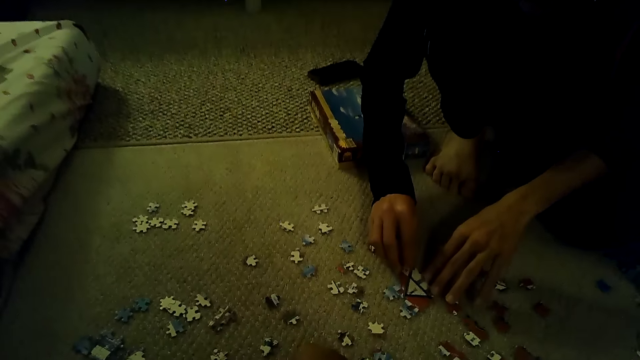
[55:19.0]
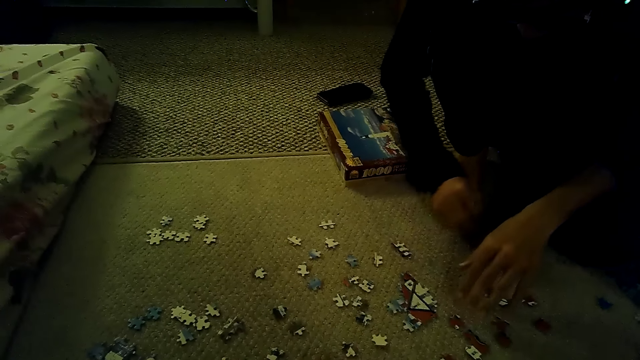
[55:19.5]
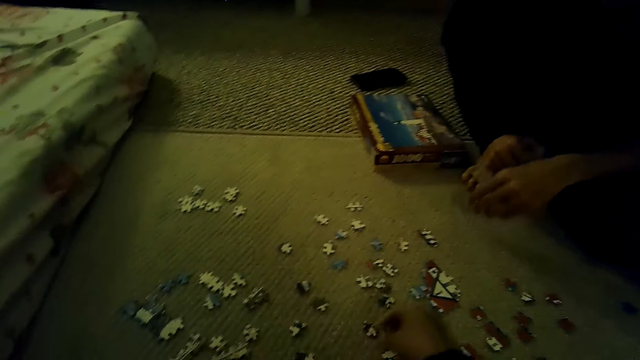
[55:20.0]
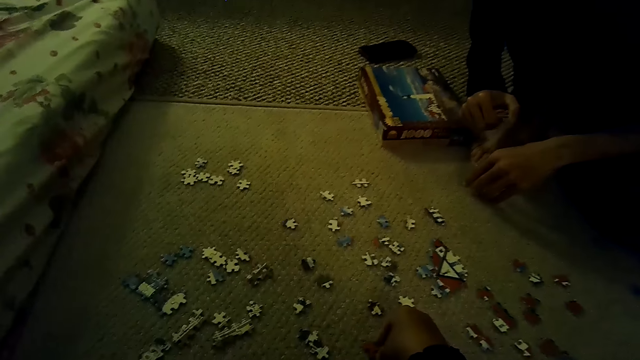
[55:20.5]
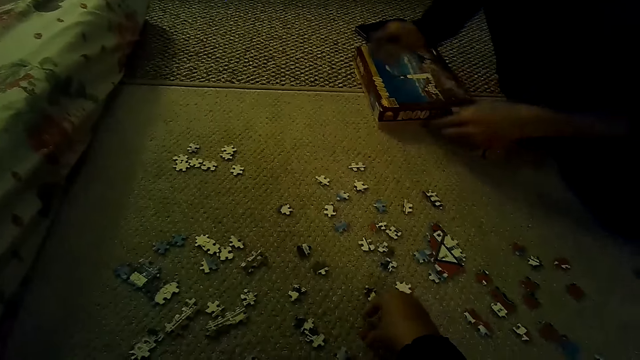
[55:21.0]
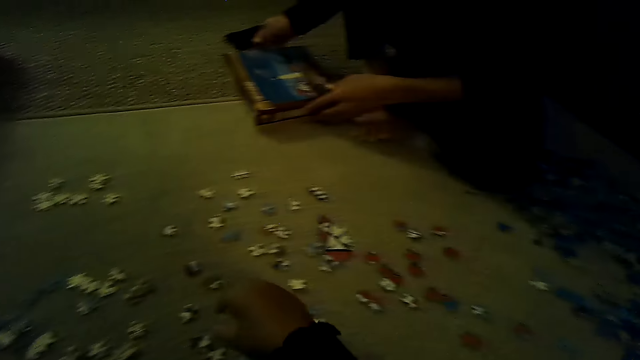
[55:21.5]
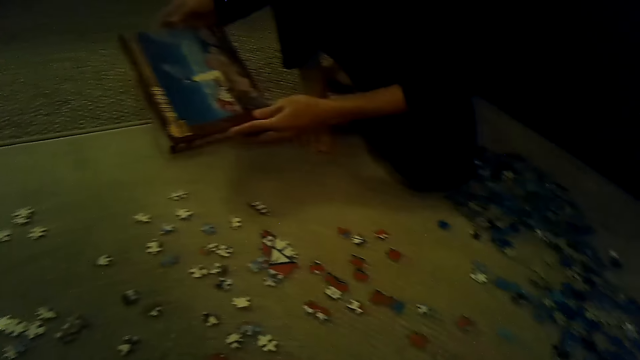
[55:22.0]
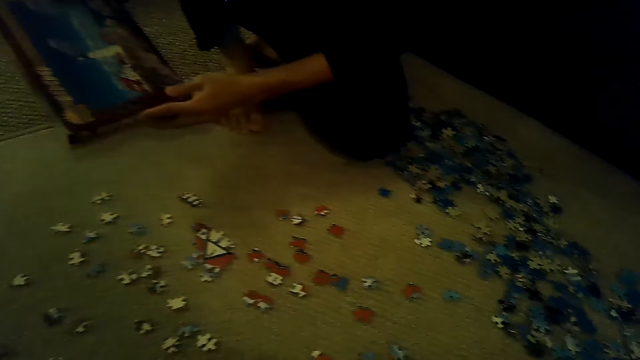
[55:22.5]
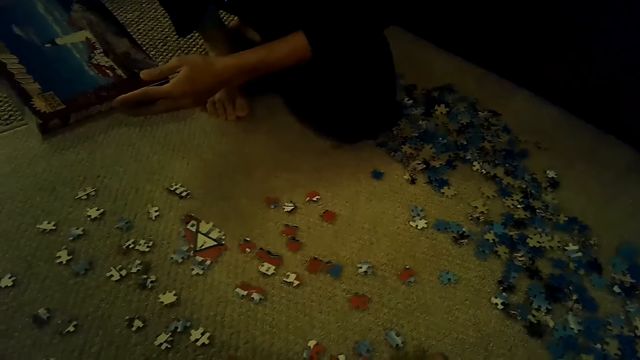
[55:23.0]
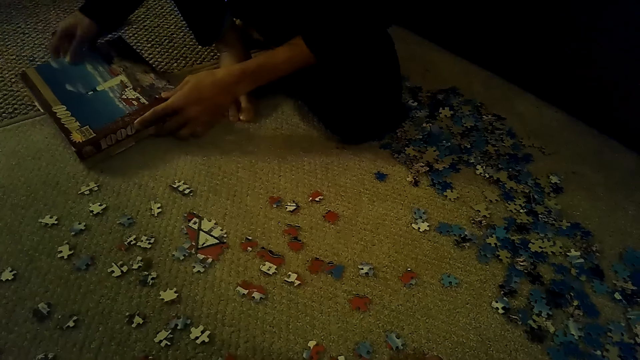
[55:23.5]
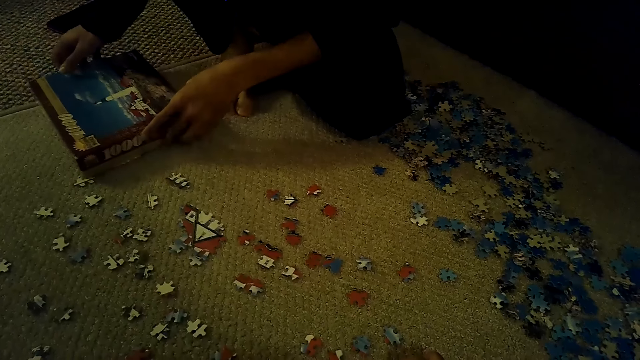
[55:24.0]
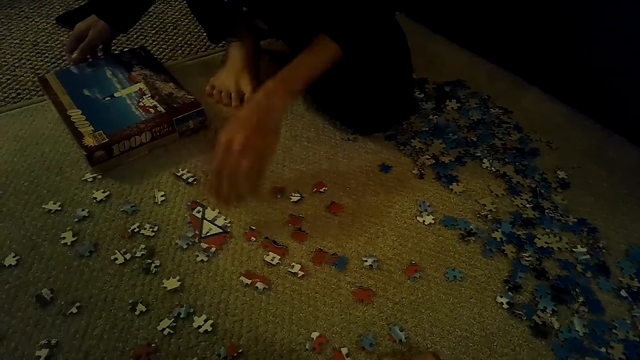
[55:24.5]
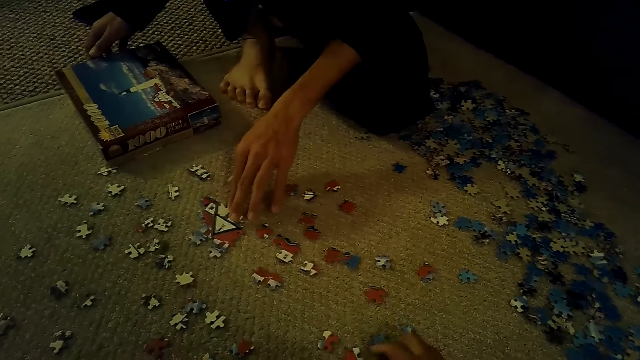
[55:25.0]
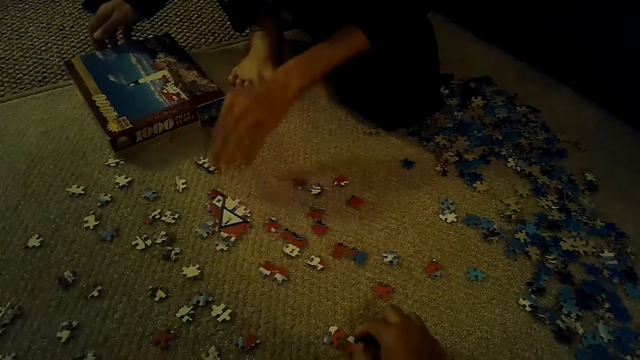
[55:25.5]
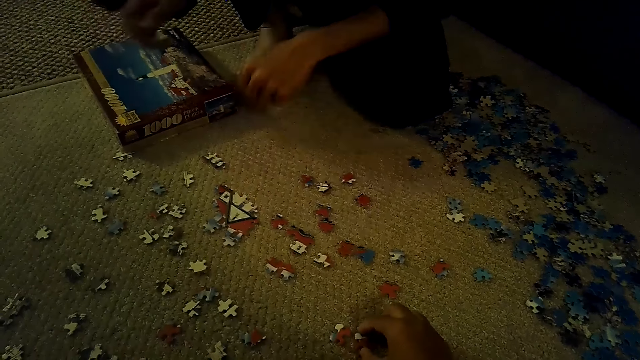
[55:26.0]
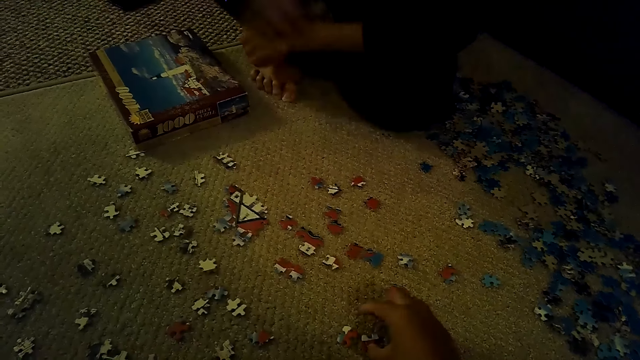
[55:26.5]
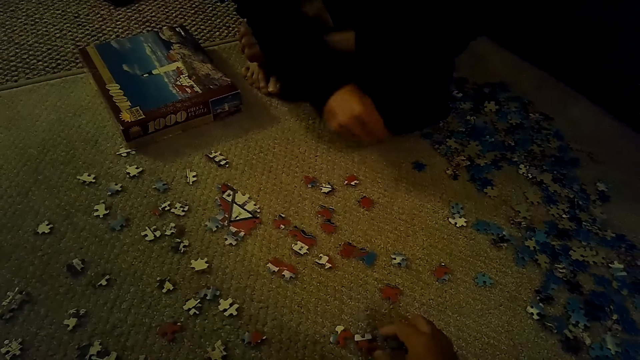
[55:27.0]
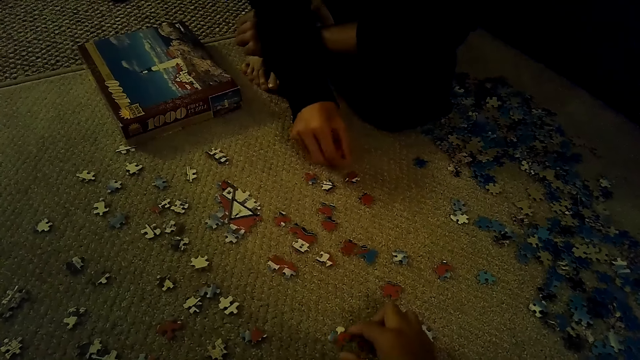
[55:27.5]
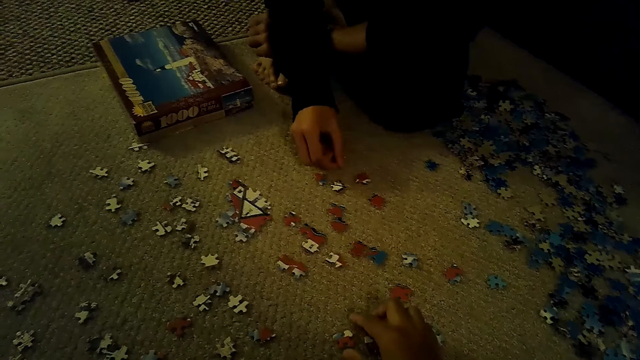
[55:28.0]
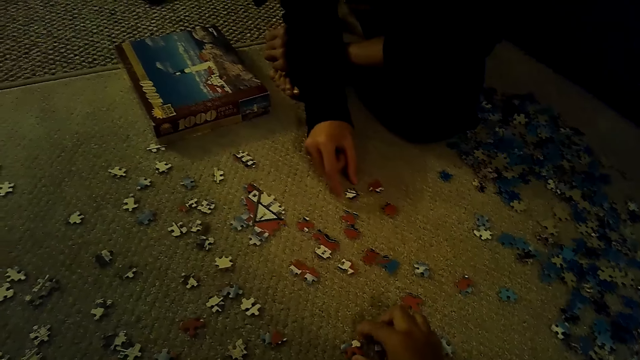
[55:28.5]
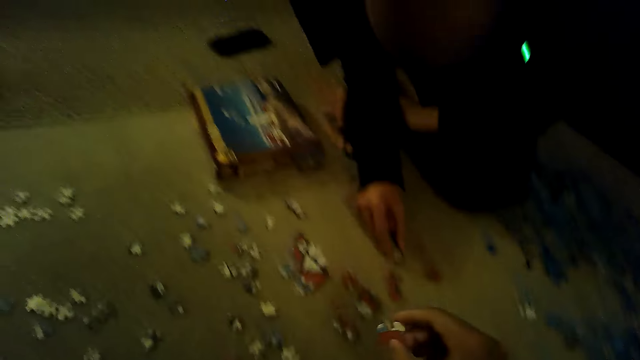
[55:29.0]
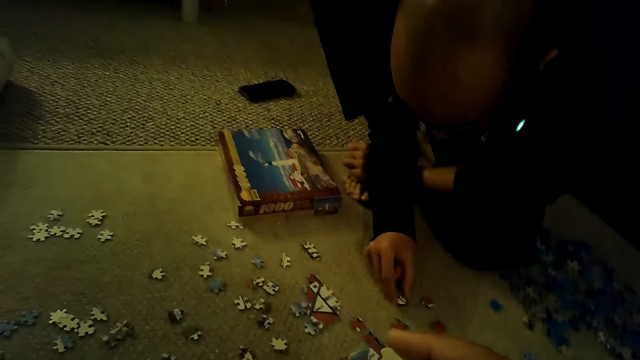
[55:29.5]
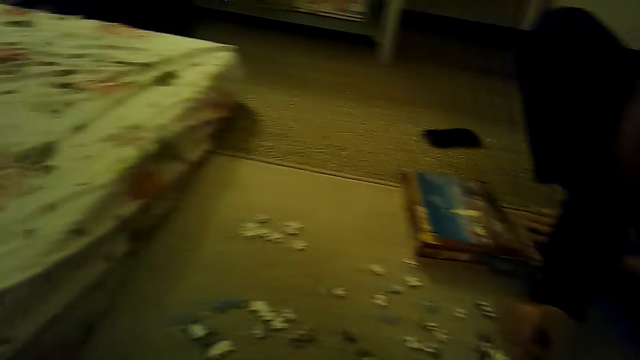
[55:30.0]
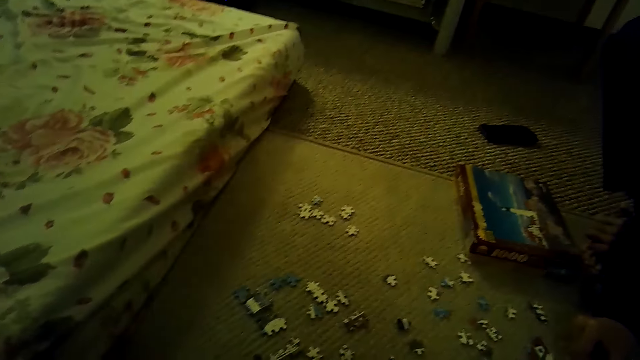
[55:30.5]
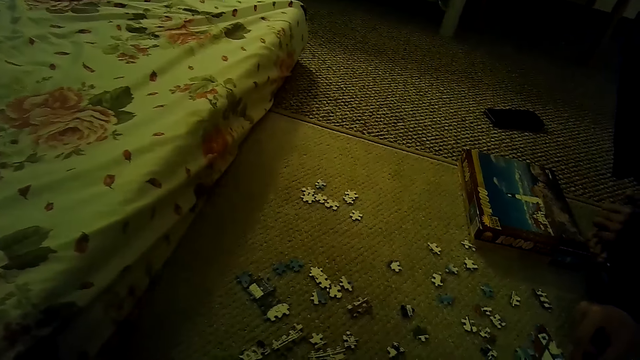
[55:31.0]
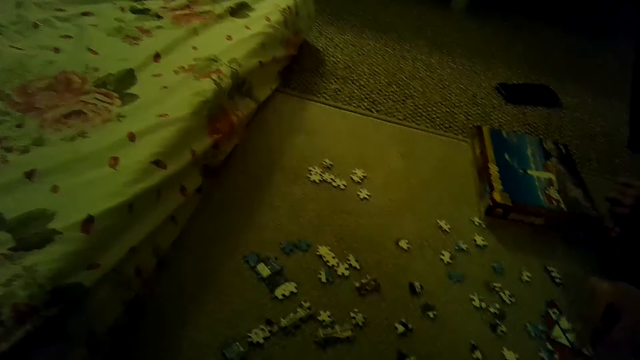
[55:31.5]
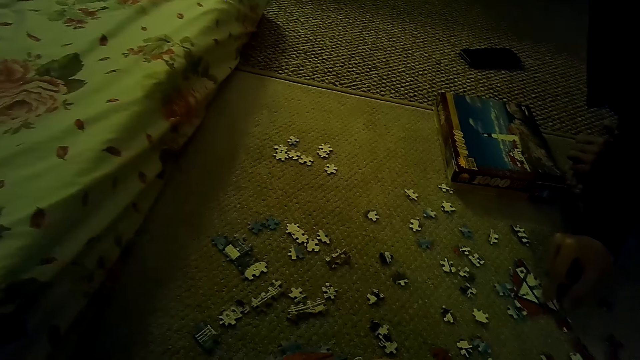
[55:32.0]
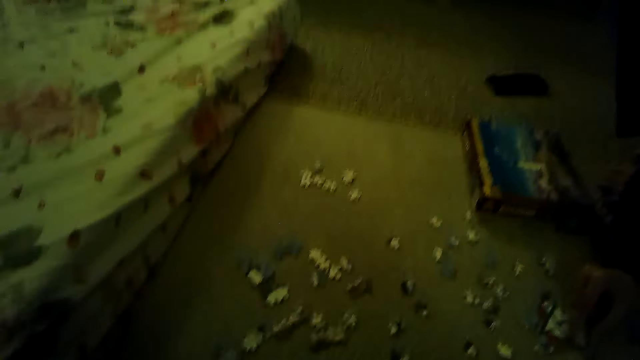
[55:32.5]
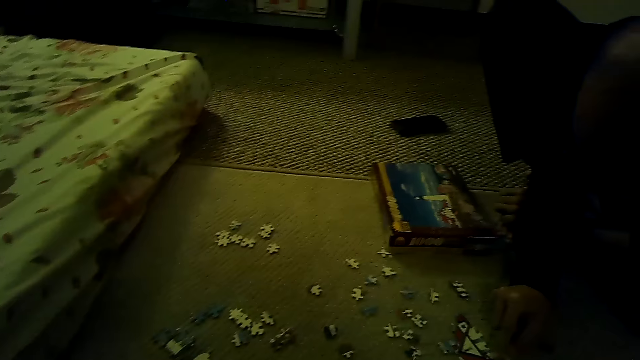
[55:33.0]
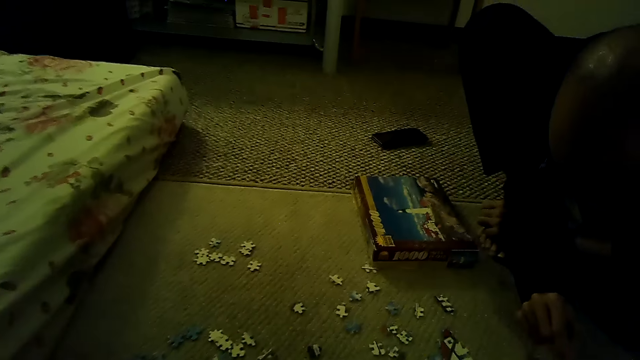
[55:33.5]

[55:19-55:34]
The camera wearer selects the puzzle piece. They play the jigsaw puzzle game. A man picks up the box from the floor. The man puts the box on the floor. The man plays the jigsaw puzzle game on the floor. The man touches the joint puzzle pieces. The camera wearer holds the puzzle piece. The man moves the puzzle piece.

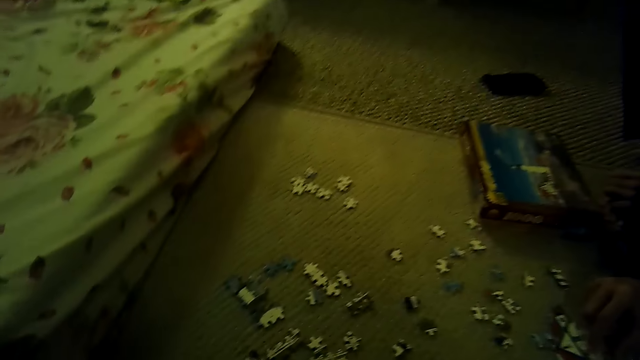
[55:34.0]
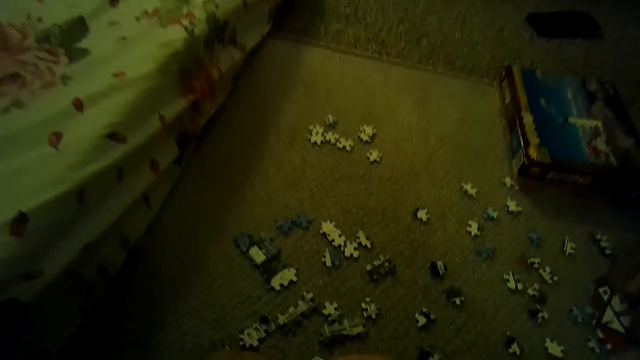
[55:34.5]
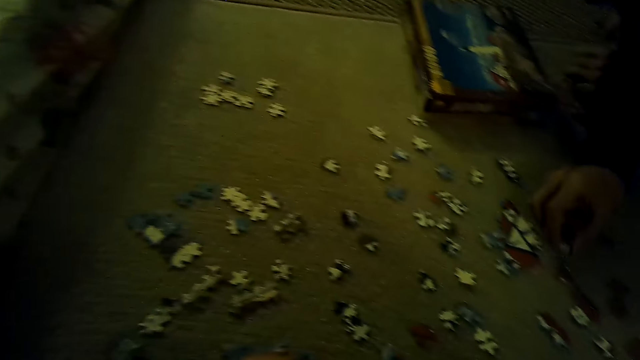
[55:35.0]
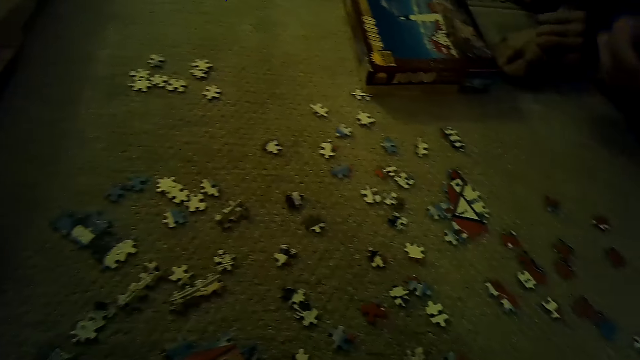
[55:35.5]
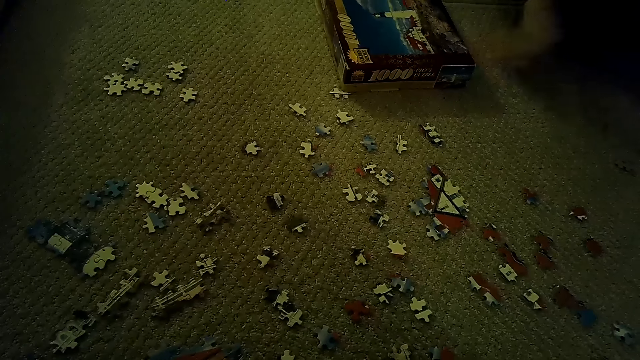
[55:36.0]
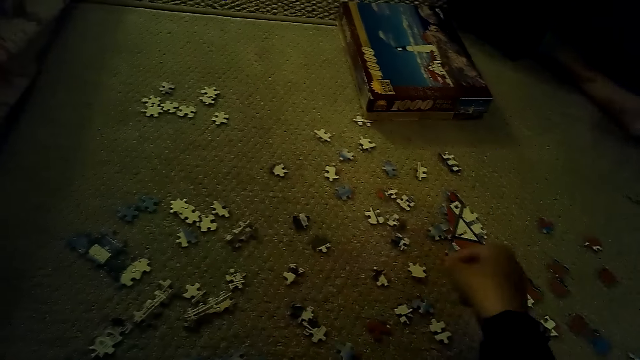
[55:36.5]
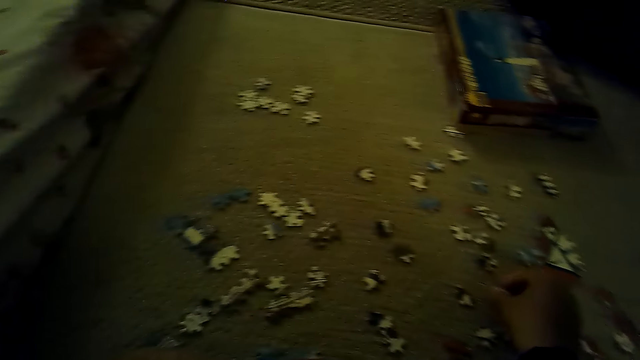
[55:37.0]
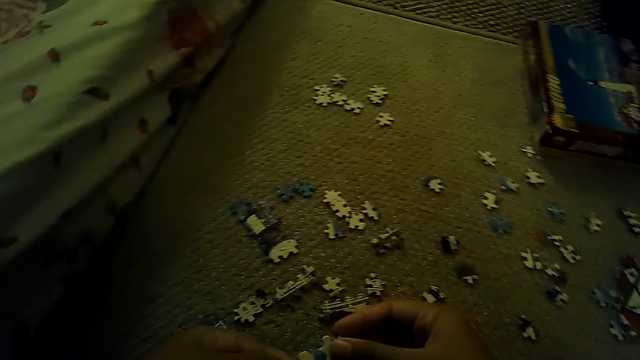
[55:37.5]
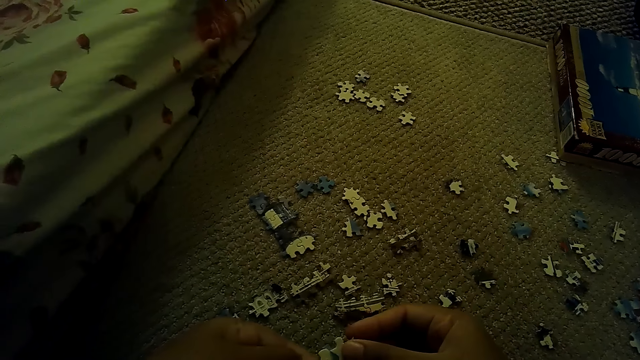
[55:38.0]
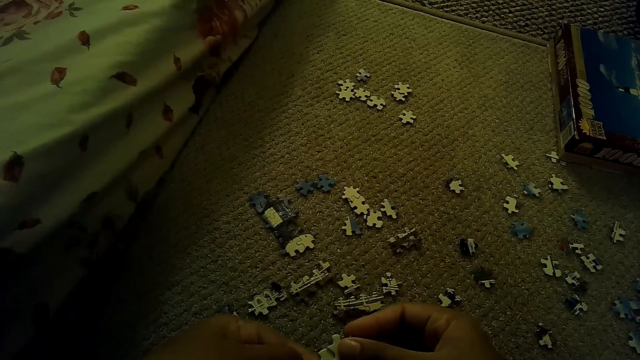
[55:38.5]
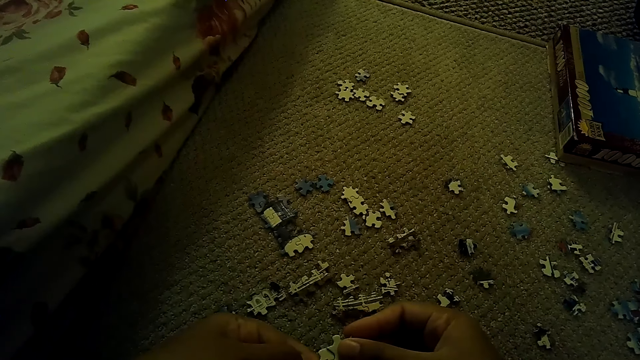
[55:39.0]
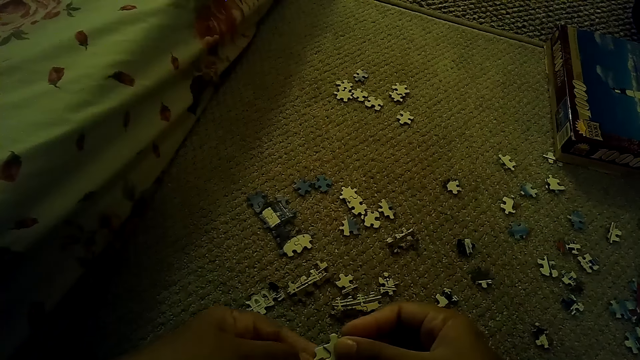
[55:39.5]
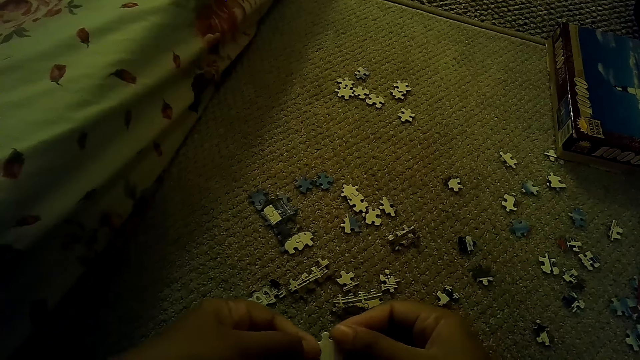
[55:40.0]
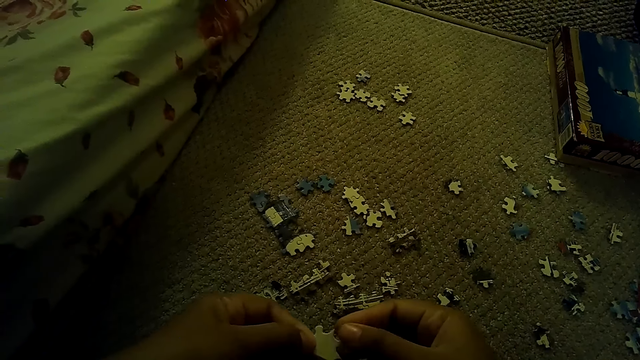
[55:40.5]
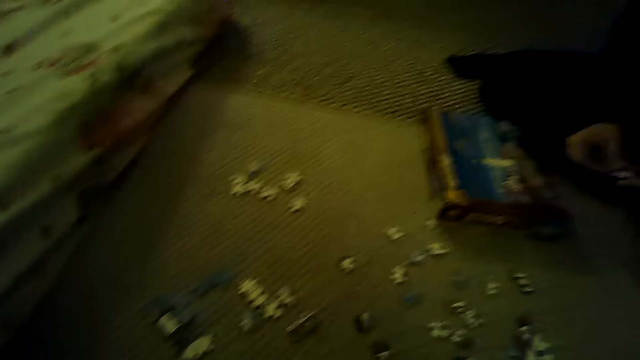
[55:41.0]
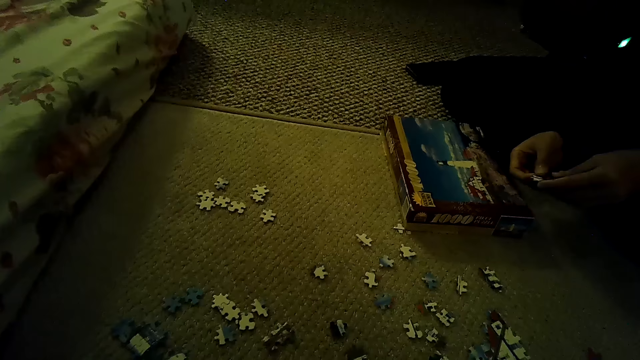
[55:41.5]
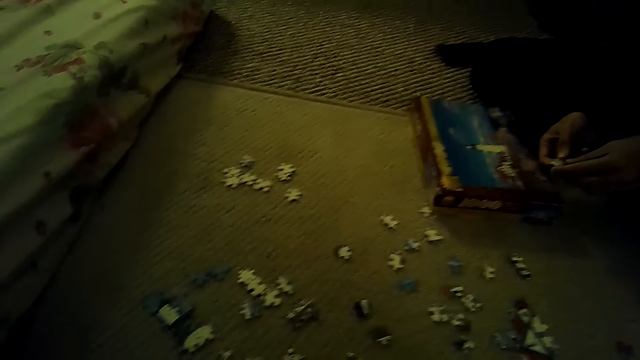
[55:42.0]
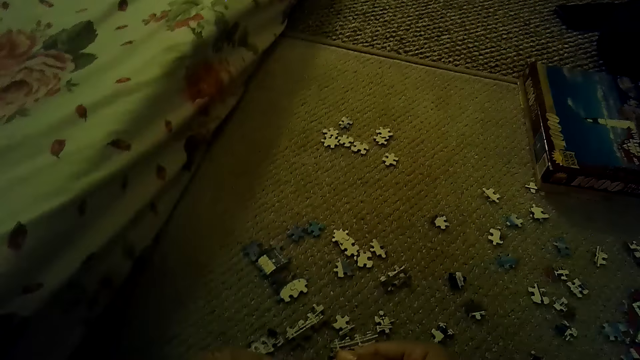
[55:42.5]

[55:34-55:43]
The camera wearer picks a puzzle piece. A man puts the box on the floor. The camera wearer holds the puzzle piece. The man holds the puzzle piece.
